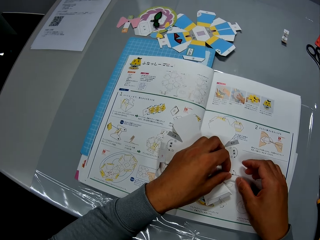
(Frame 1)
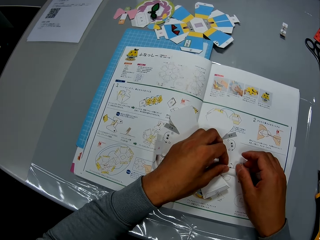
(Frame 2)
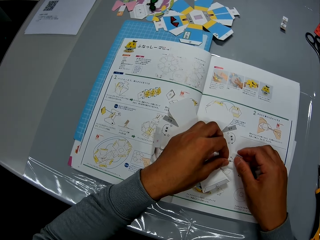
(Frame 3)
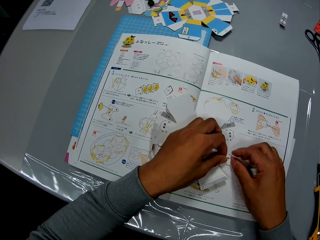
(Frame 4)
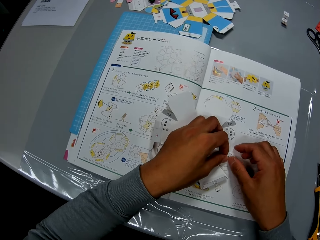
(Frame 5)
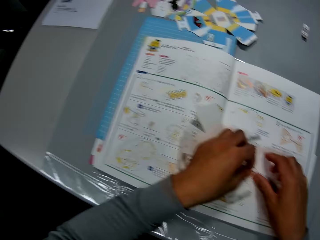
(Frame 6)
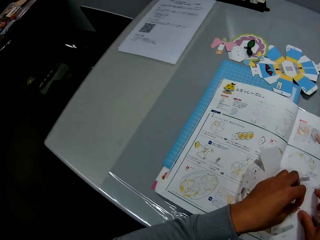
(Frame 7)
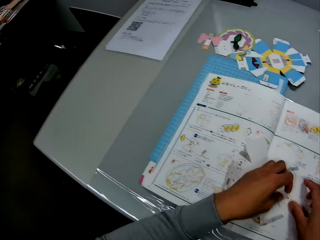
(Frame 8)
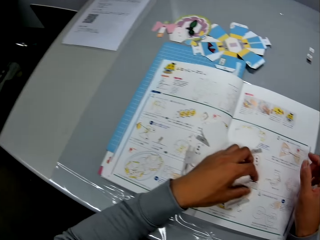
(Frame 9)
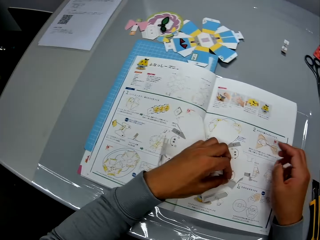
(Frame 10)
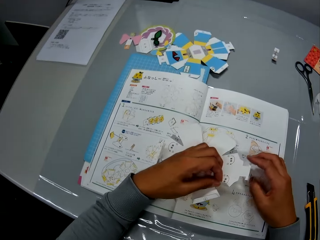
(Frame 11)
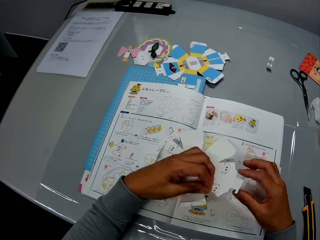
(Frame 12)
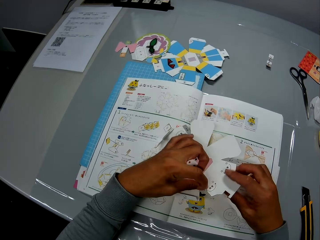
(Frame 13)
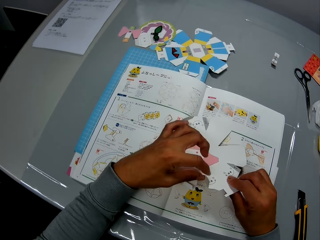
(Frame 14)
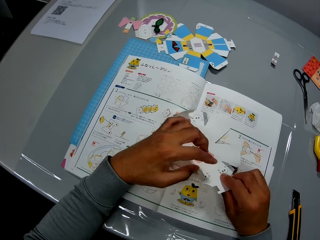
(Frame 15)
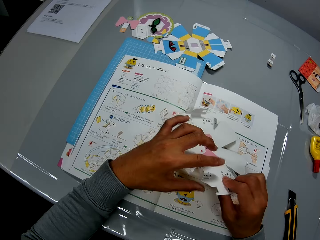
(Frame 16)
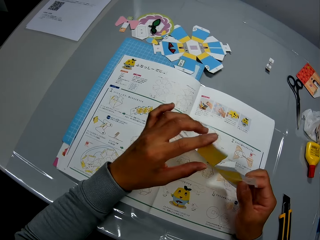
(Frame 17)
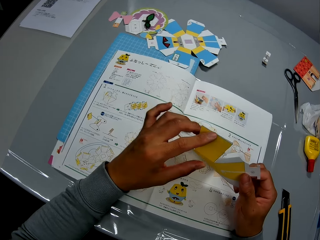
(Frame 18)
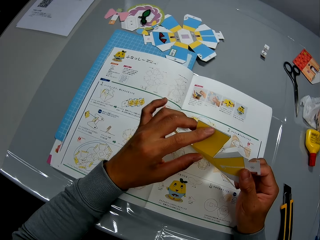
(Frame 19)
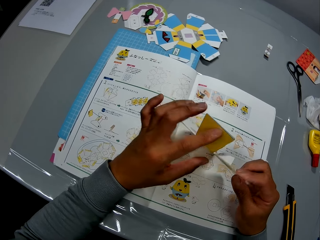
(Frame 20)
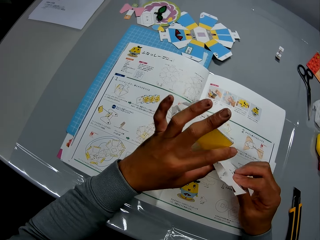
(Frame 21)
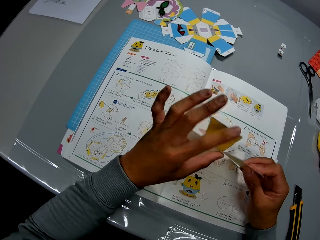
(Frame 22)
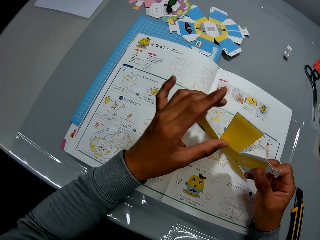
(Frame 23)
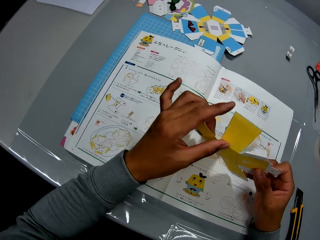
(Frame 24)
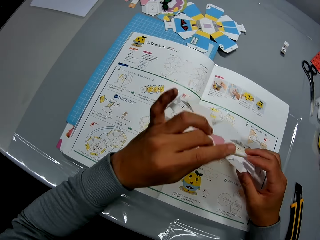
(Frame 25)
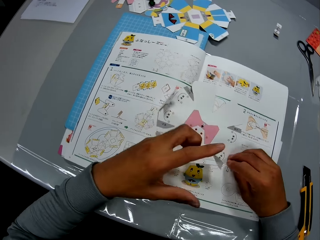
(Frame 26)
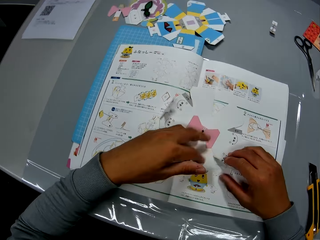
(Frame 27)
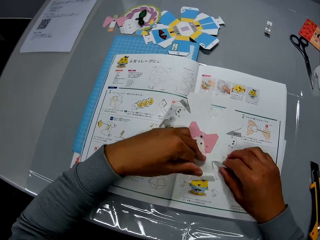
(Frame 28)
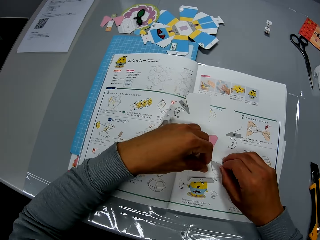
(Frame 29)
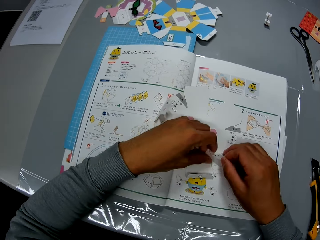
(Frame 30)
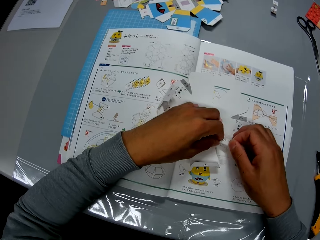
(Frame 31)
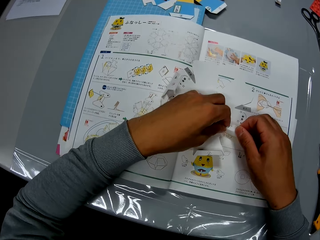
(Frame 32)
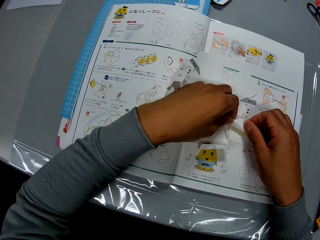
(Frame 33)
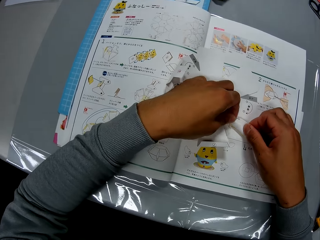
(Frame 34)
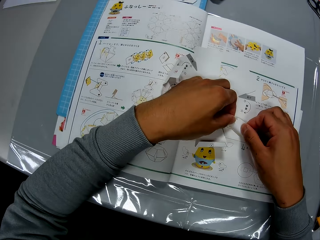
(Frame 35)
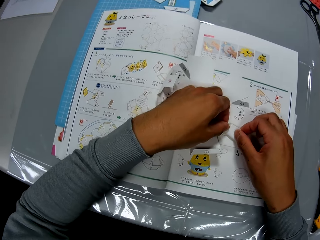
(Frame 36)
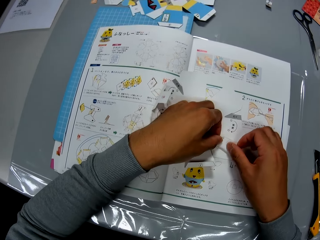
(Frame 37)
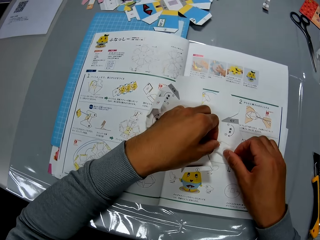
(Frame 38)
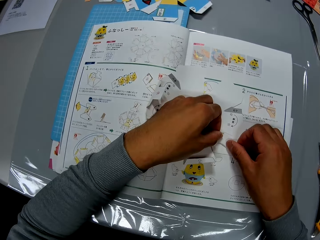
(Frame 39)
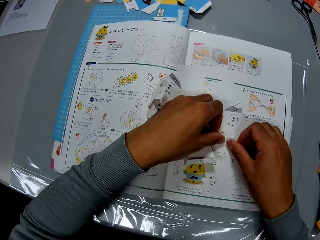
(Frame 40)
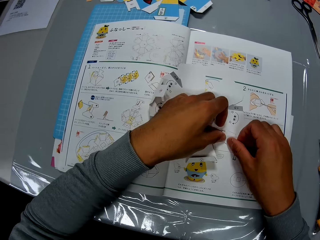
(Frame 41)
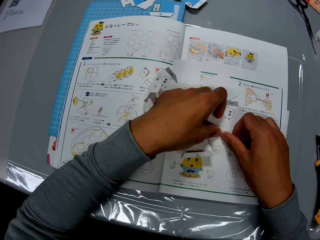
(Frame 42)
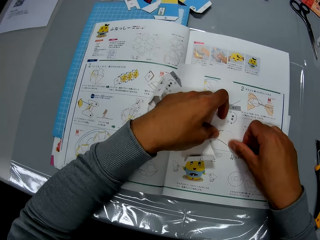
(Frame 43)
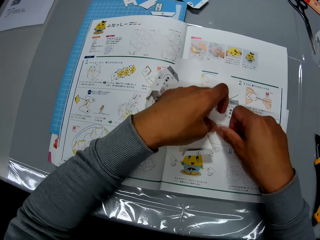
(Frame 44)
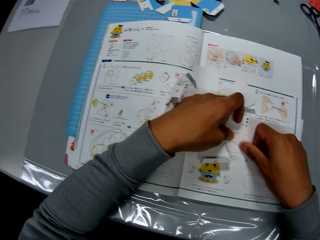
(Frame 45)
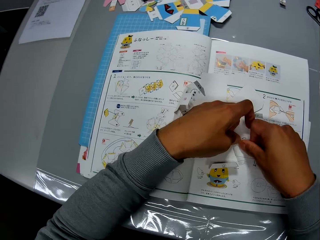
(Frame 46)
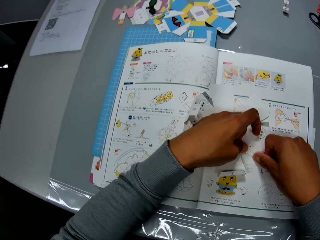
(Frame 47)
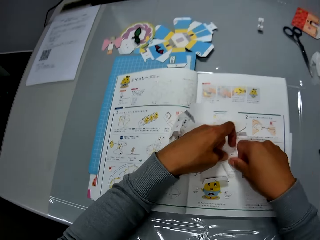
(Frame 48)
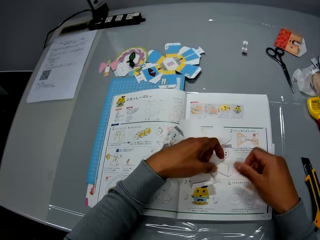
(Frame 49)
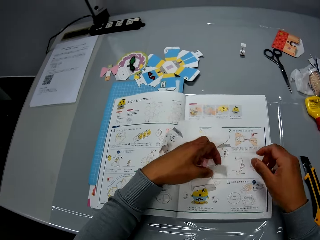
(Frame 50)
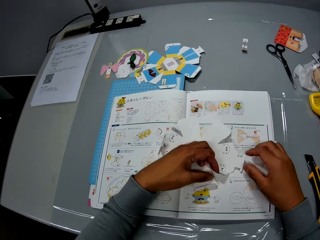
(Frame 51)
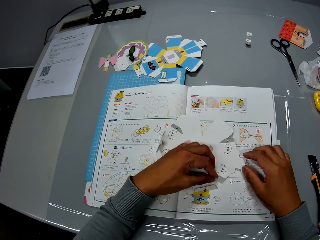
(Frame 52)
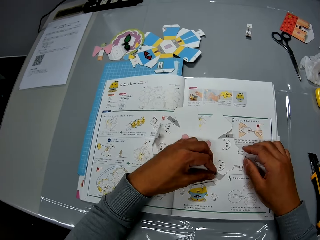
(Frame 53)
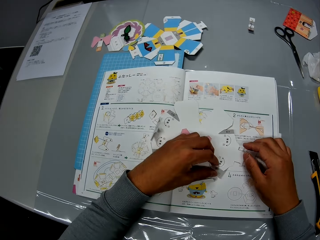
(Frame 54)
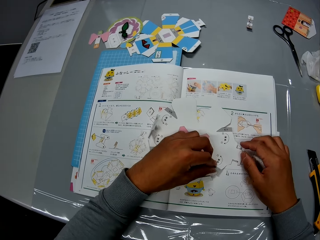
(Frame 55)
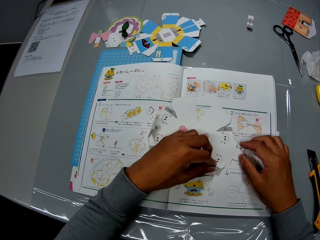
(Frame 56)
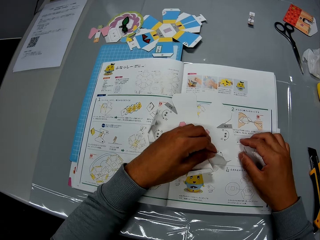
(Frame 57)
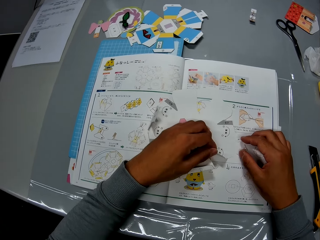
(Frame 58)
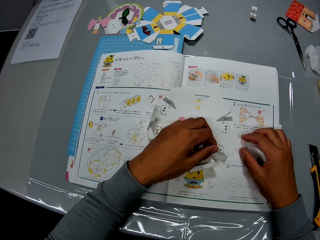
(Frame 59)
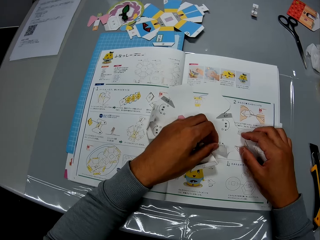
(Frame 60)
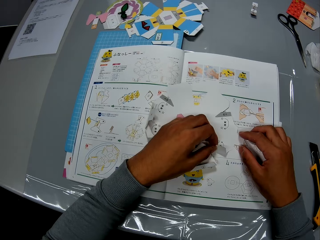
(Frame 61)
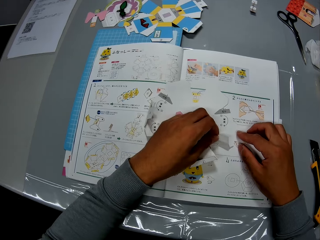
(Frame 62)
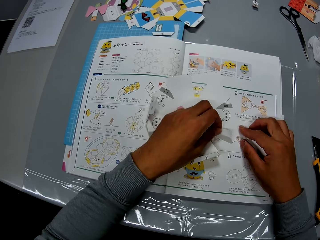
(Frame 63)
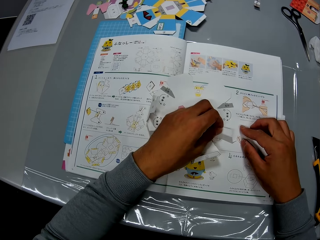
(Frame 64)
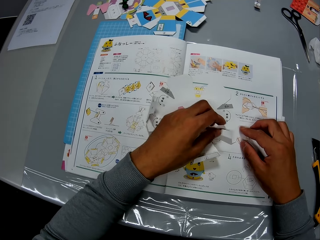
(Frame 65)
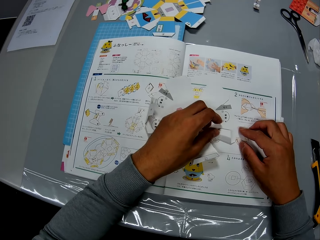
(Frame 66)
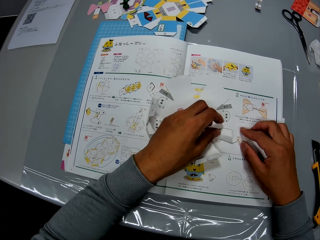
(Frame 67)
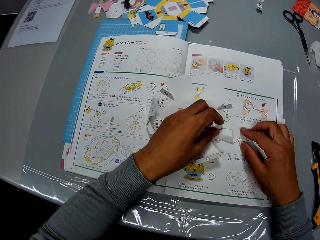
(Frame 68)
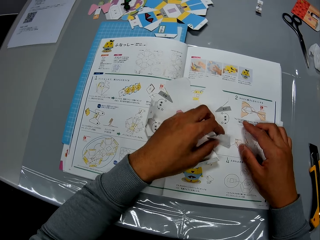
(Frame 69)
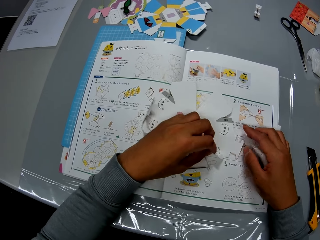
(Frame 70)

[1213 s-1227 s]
The camera wearer adjusts the paper. They fold the paper. They inspect the paper.

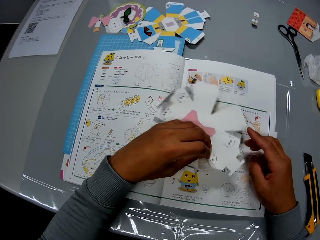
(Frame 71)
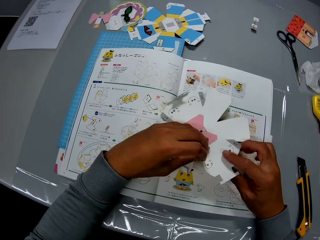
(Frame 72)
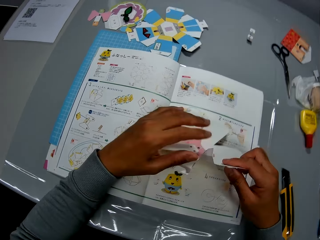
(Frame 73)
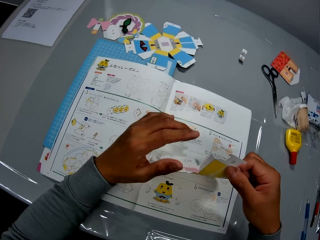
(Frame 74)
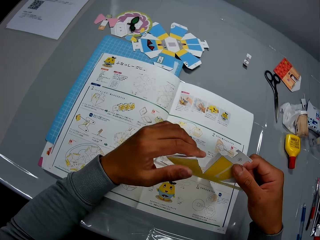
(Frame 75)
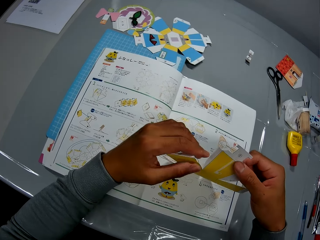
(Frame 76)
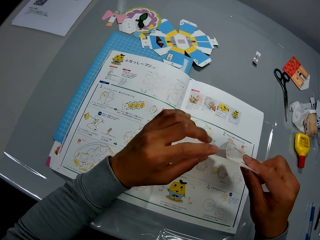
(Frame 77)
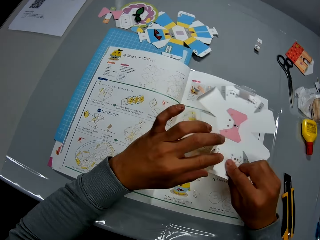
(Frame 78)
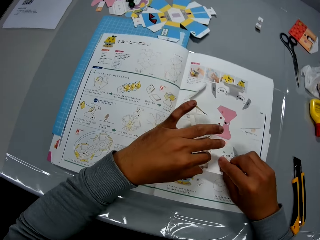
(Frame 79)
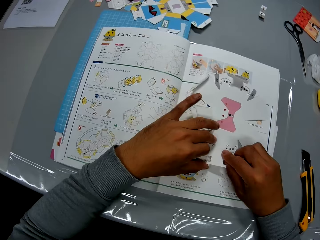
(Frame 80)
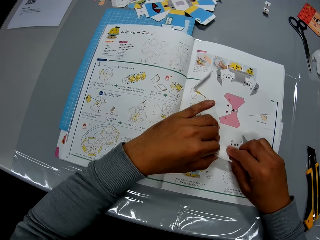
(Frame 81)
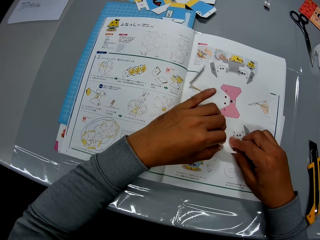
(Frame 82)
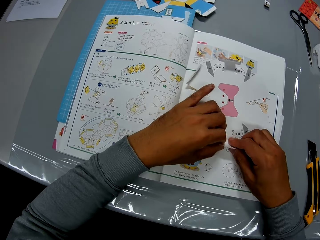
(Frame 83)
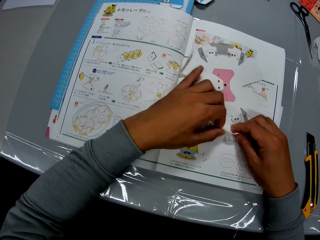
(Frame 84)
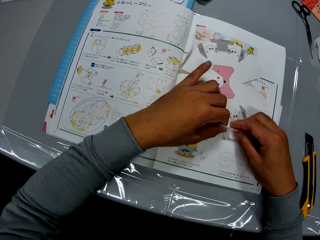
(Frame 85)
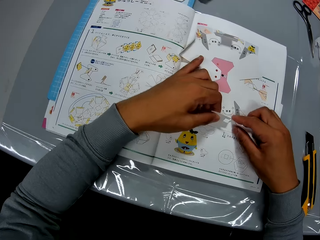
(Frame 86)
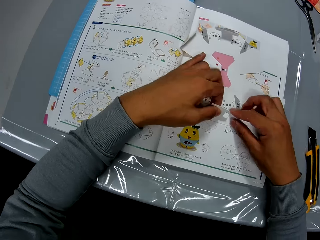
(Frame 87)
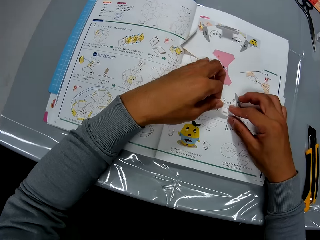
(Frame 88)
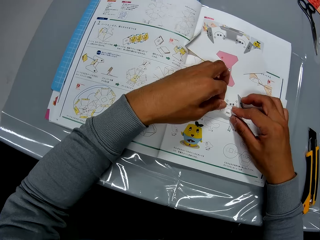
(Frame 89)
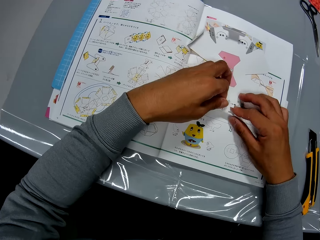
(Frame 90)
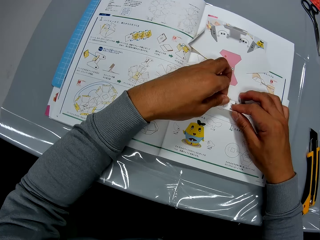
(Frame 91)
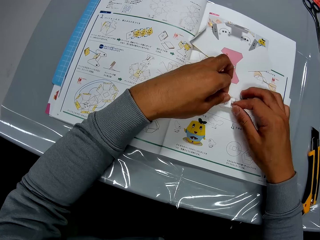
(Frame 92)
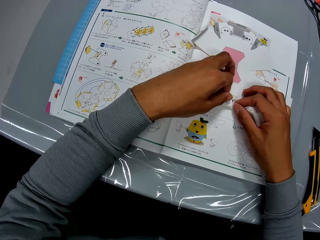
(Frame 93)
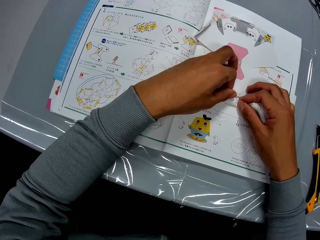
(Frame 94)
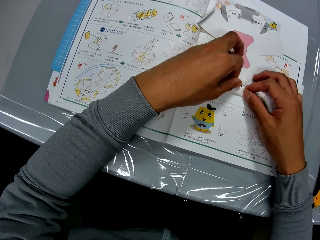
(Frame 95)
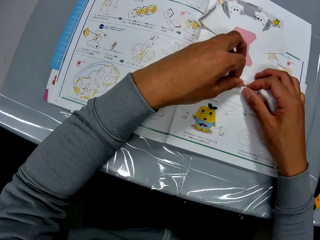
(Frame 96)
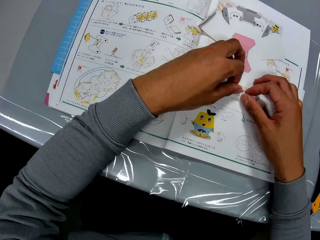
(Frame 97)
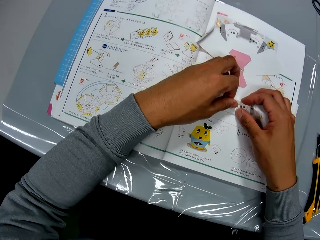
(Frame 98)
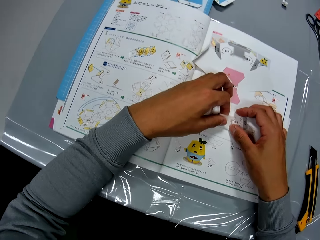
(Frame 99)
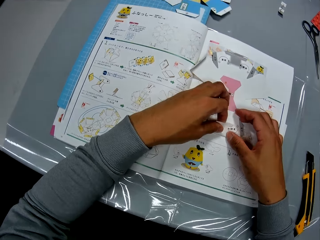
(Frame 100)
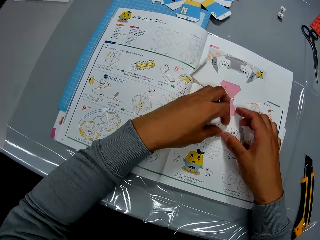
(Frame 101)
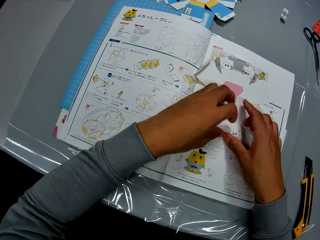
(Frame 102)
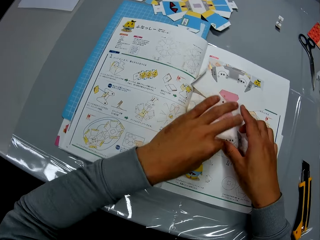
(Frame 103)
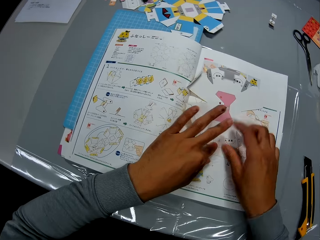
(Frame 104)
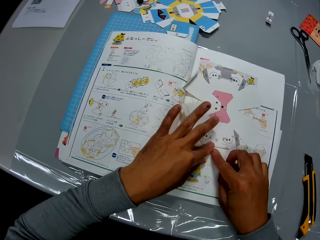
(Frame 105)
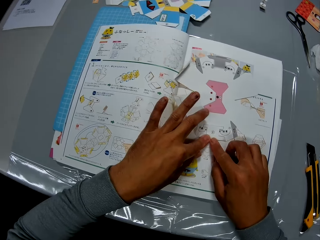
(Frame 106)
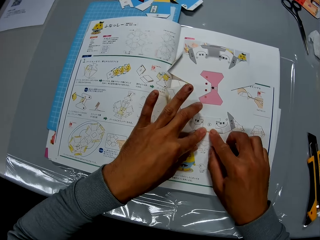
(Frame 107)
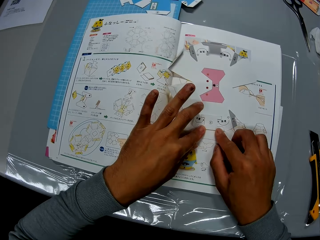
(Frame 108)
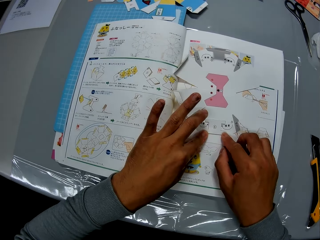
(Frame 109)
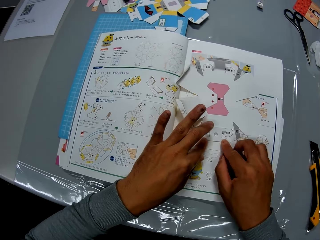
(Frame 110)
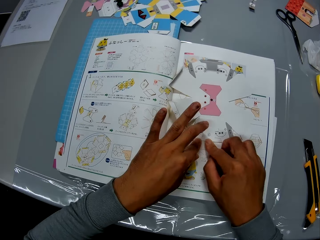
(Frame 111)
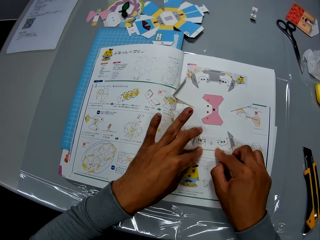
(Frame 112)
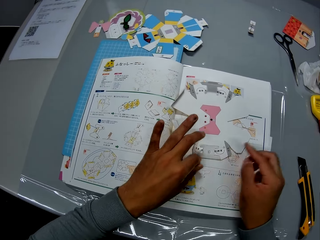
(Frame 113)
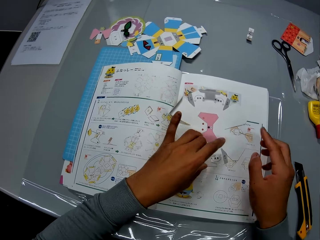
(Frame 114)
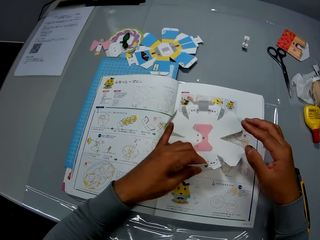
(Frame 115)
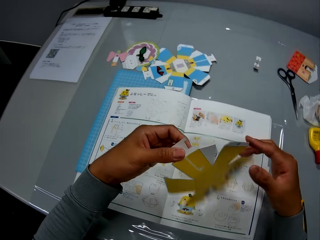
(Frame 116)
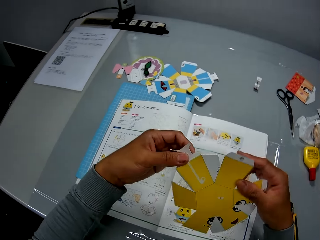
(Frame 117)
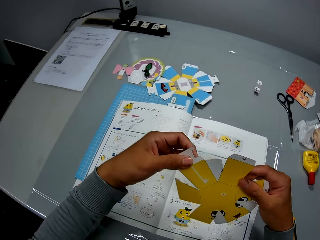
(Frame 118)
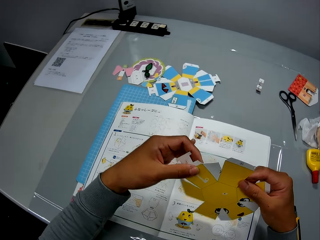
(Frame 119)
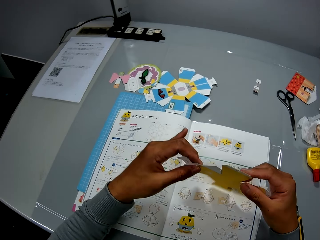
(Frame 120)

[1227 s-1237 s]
The camera wearer folds the paper.
